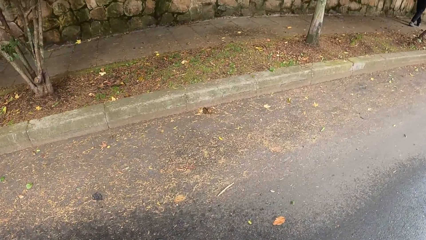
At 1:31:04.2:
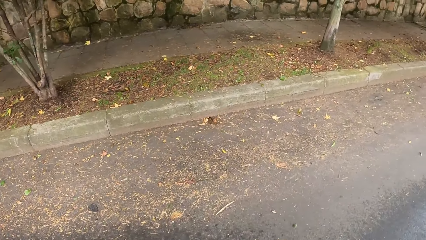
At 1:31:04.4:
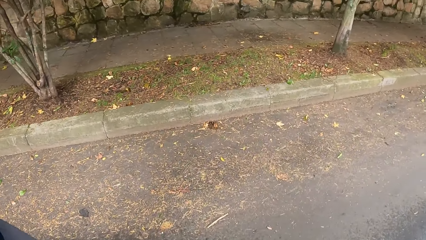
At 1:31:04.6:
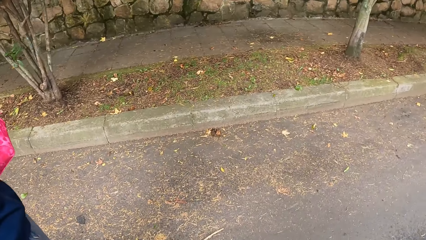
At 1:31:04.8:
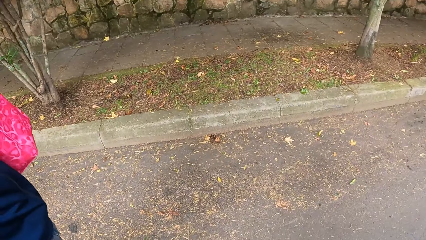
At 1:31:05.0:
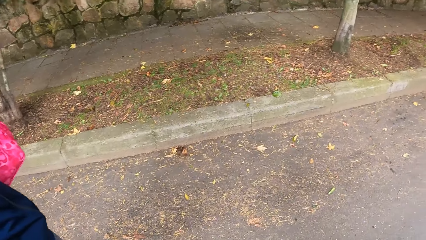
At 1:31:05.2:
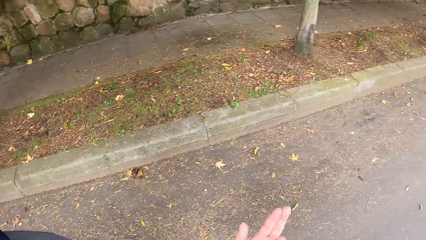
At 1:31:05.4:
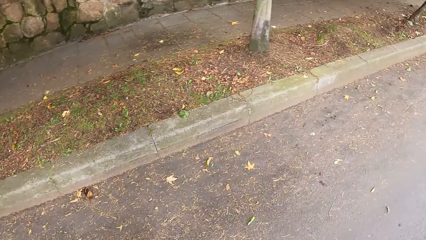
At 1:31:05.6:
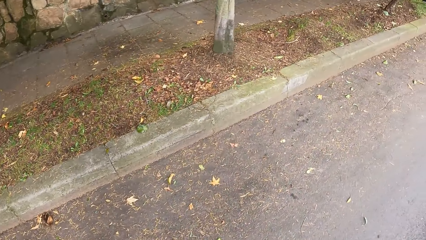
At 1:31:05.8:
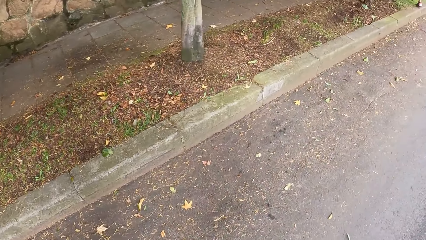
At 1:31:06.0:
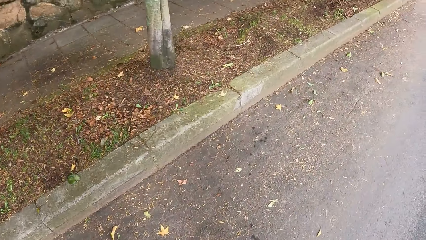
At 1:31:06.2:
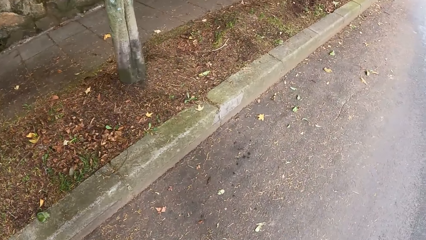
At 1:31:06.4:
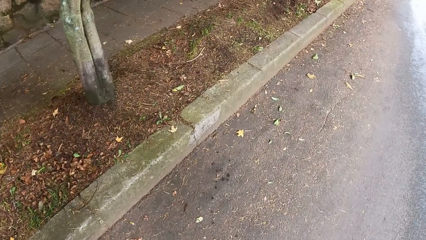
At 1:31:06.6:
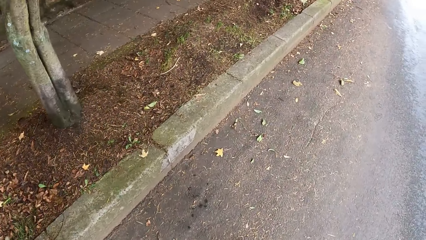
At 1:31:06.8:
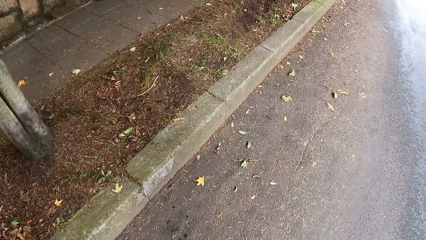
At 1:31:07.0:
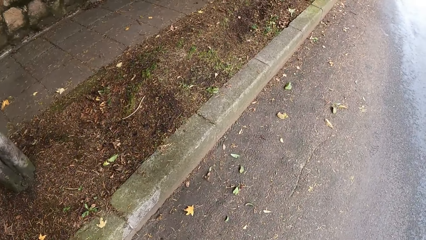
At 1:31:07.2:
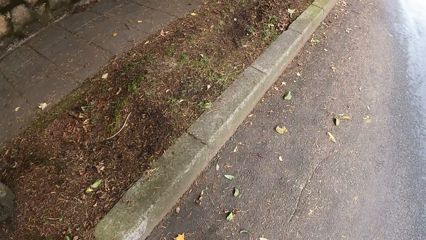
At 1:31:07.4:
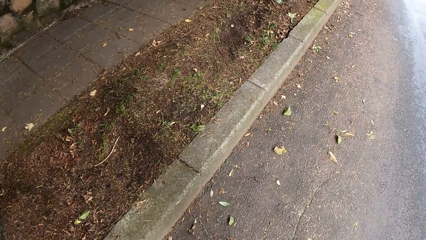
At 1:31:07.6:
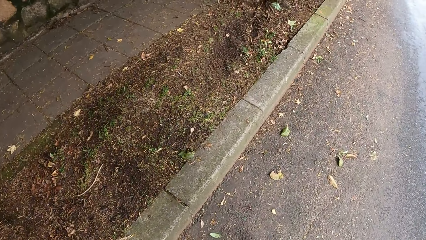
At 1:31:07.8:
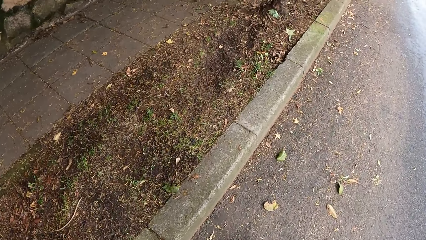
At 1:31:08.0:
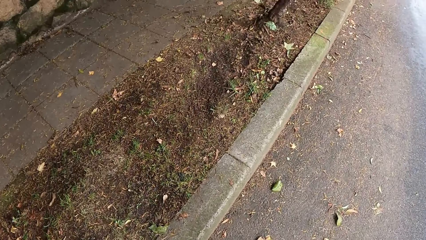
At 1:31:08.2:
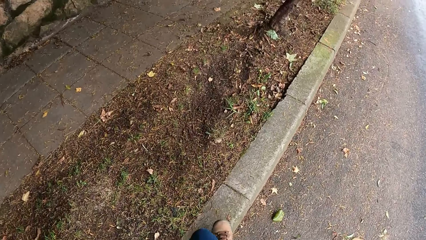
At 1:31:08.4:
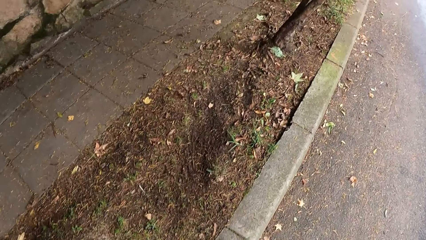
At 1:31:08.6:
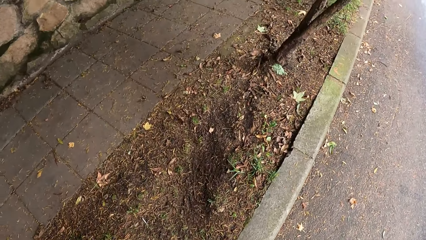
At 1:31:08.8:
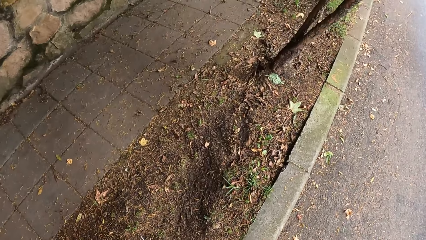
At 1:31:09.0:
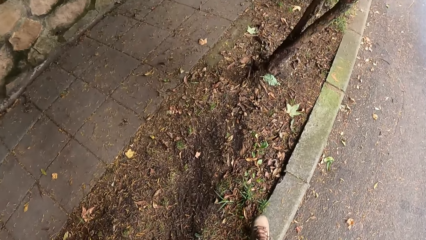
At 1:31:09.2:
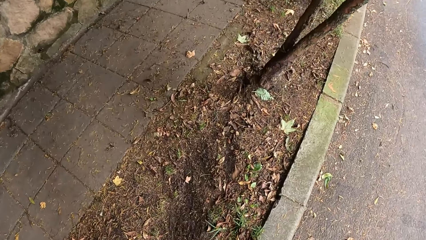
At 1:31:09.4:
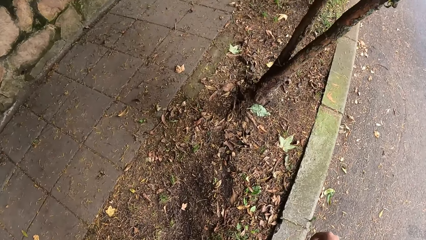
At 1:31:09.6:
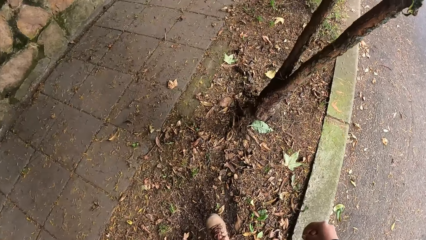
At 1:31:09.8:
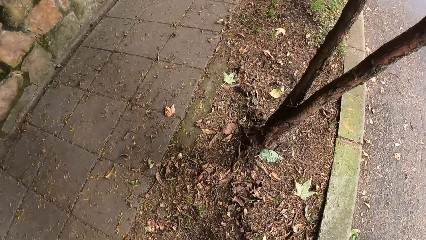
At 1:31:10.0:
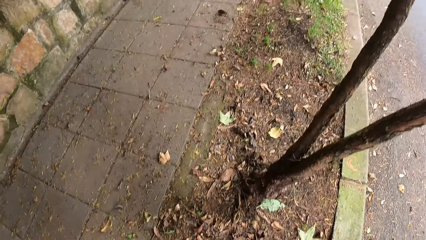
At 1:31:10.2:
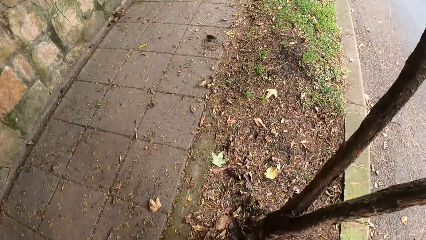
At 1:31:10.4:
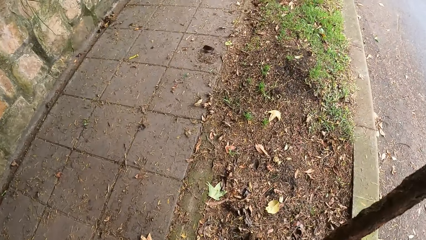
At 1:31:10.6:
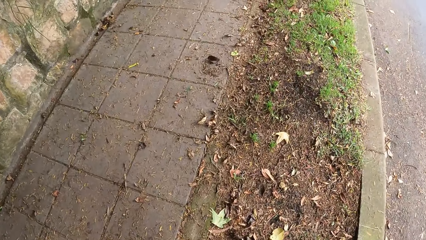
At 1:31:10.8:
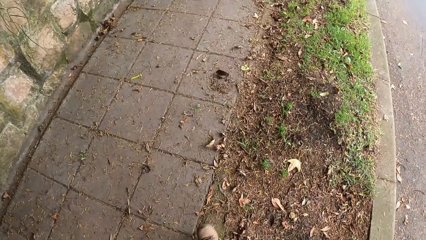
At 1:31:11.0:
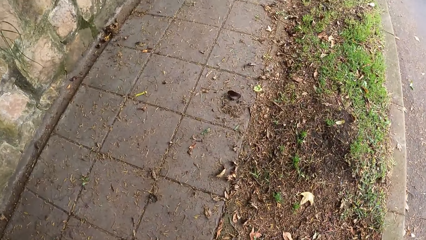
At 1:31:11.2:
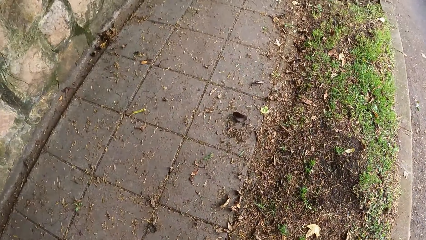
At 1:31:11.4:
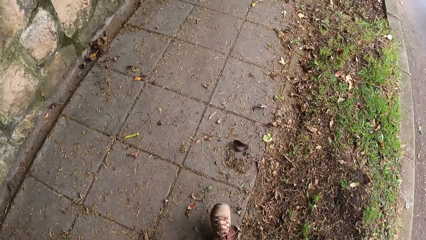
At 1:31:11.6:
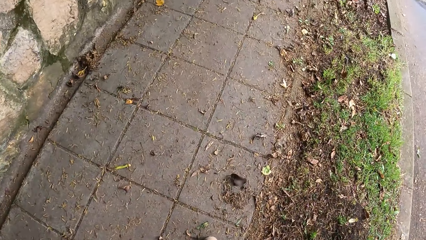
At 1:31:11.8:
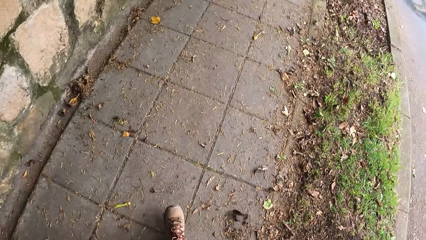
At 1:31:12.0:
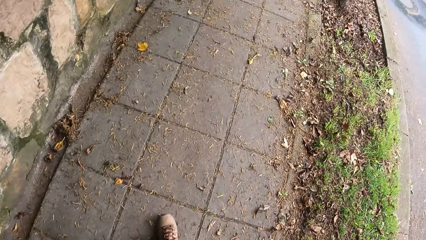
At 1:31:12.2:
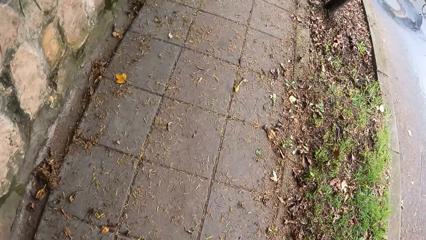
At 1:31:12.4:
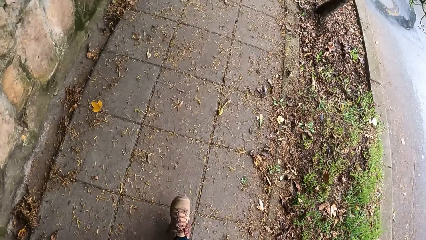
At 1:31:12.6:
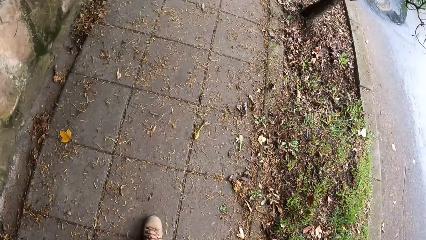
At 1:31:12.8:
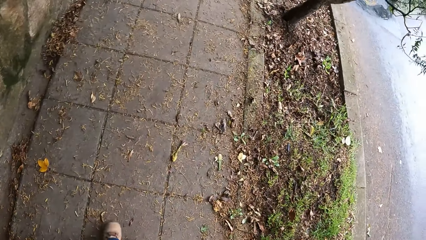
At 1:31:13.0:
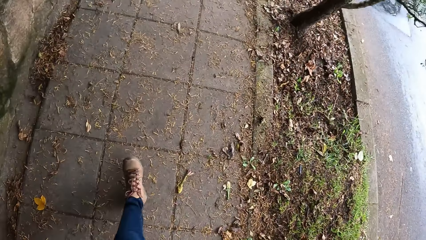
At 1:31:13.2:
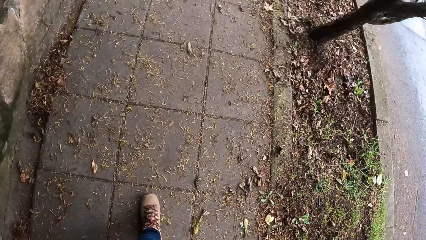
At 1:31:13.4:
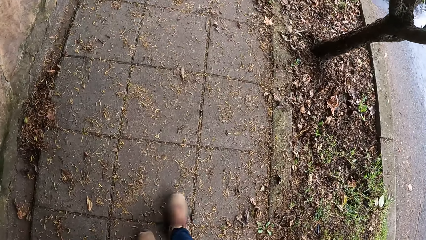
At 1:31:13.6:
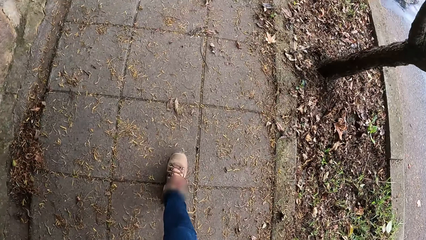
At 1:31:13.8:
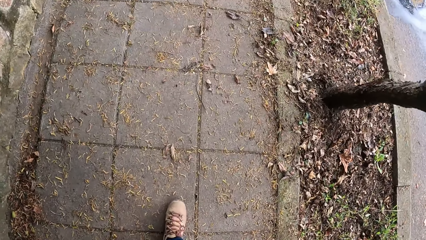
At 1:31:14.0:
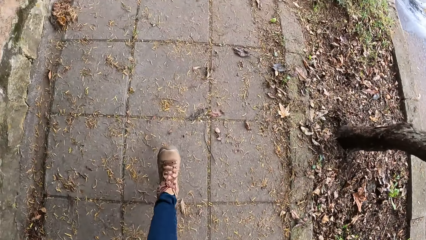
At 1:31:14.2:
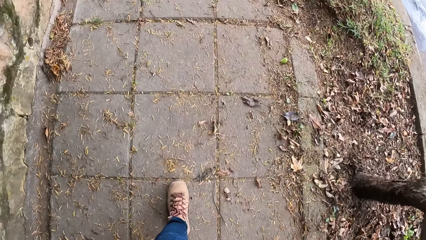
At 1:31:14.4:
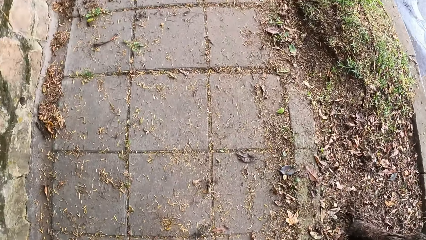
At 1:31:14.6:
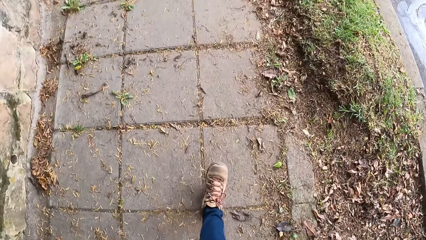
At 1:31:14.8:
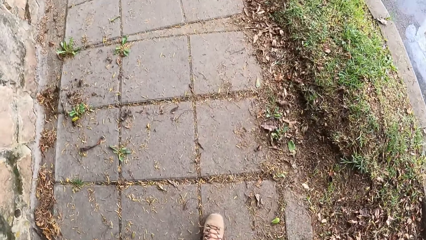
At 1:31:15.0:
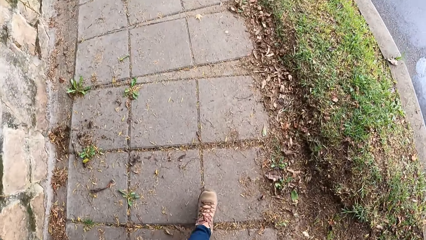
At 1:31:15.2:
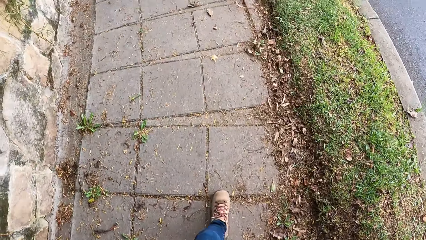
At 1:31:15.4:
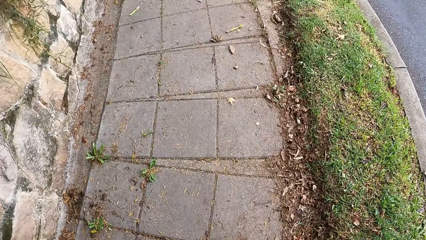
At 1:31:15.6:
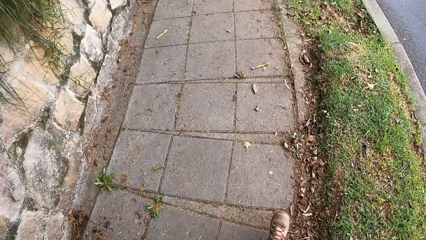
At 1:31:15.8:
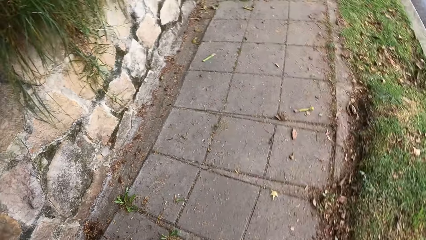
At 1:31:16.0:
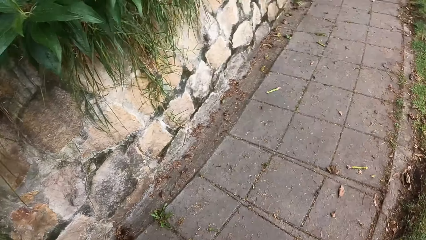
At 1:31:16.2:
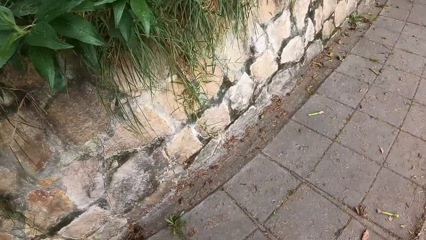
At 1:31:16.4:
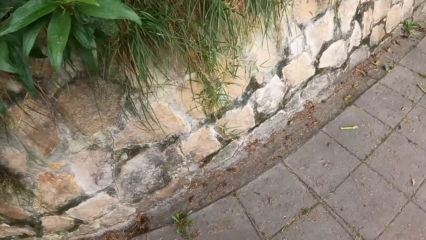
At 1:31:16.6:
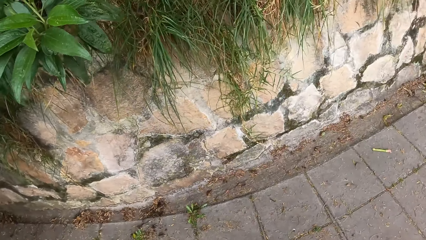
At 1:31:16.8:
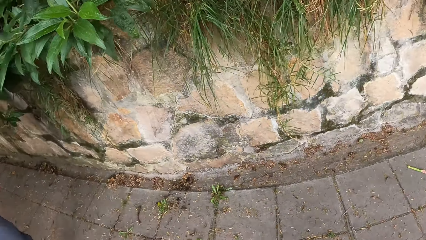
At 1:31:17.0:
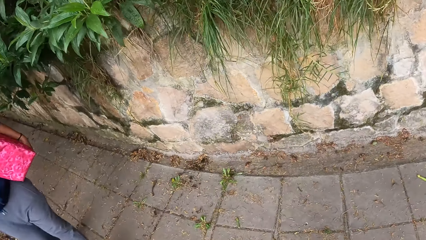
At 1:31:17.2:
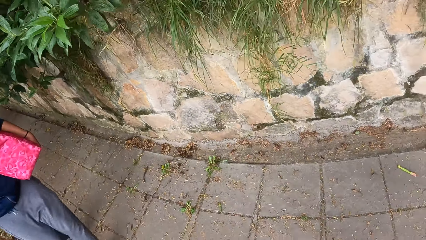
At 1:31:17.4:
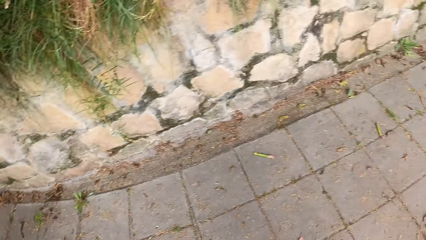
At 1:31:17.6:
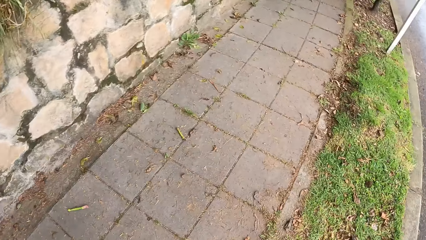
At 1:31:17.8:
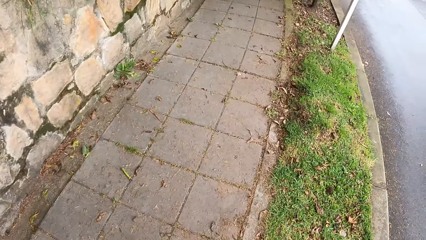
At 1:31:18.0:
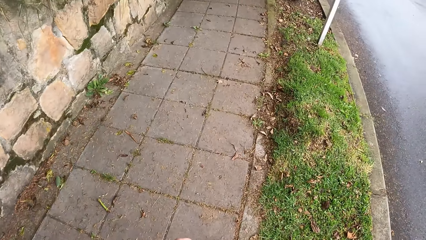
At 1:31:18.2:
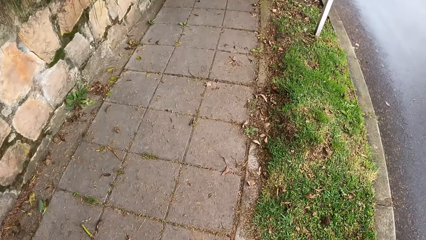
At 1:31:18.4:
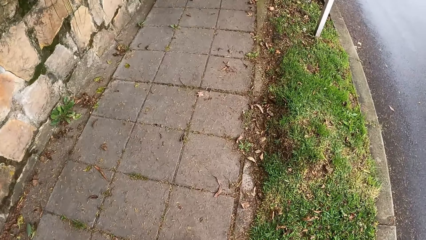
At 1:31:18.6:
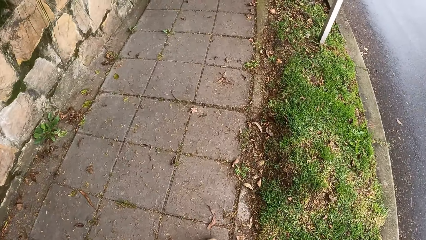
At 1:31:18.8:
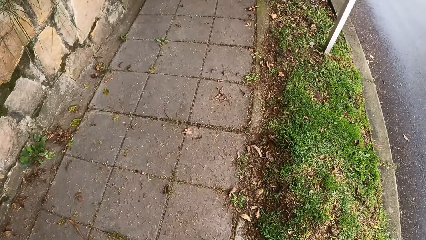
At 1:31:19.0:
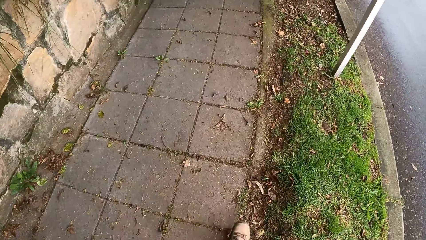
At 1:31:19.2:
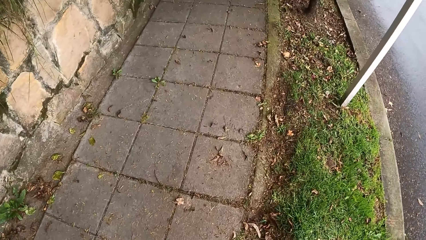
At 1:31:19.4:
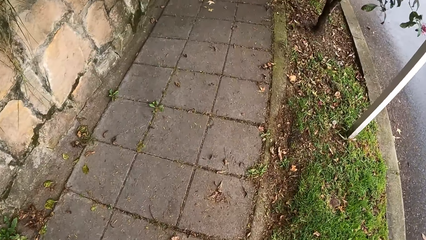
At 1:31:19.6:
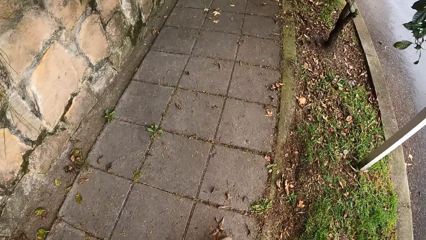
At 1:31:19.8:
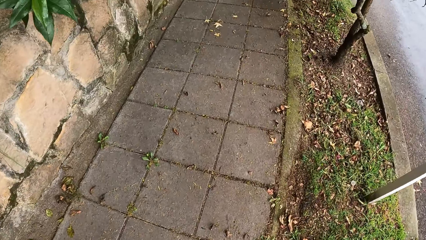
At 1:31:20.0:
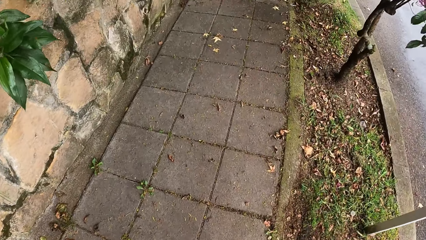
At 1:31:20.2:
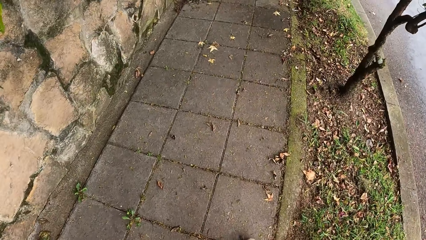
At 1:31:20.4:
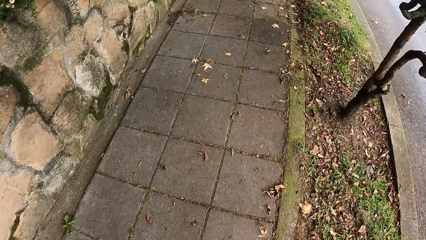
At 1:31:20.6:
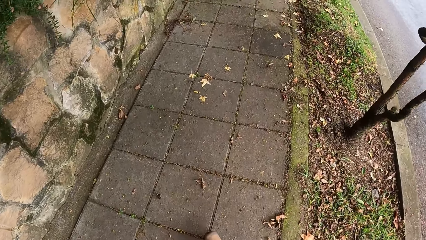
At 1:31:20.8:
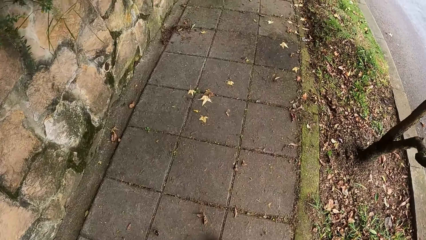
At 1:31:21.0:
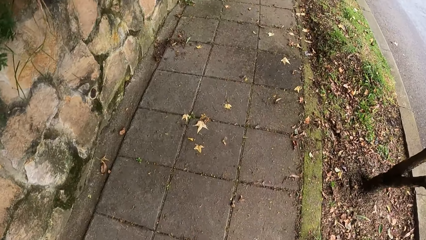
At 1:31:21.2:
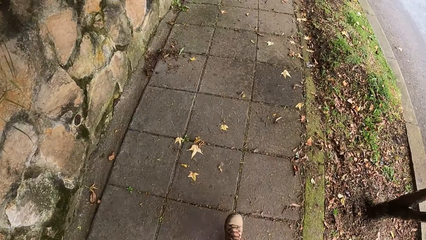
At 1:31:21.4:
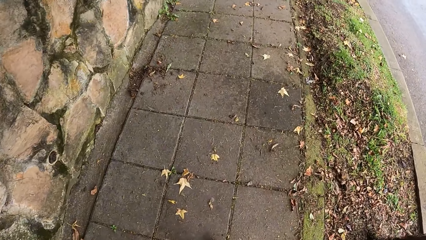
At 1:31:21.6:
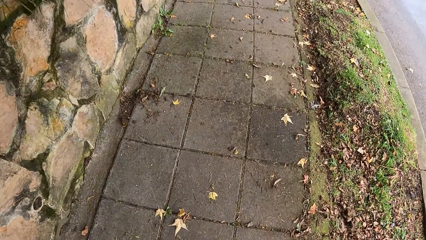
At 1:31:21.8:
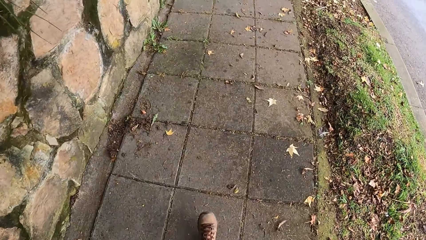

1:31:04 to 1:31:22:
The camera wearer walks on the road.
